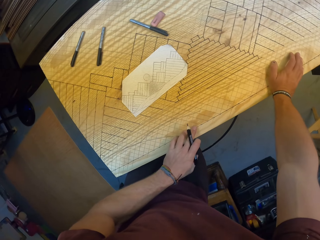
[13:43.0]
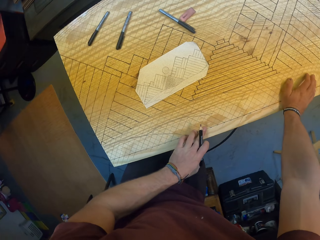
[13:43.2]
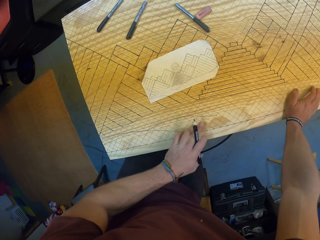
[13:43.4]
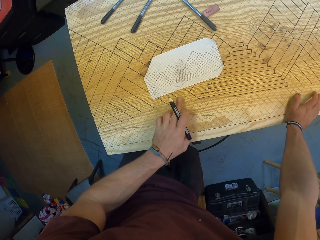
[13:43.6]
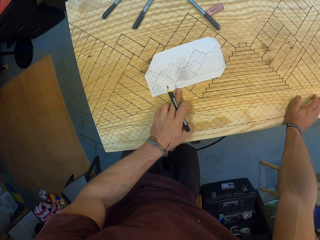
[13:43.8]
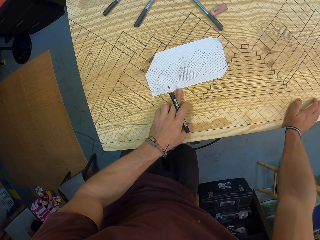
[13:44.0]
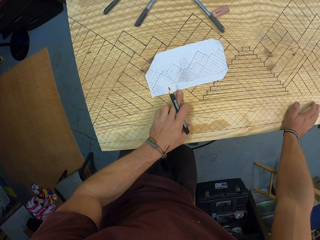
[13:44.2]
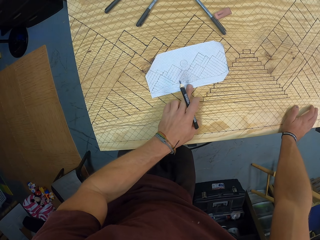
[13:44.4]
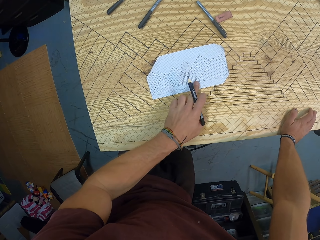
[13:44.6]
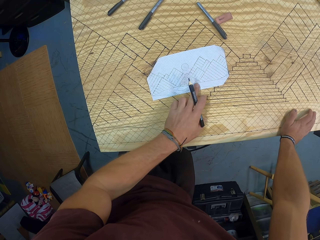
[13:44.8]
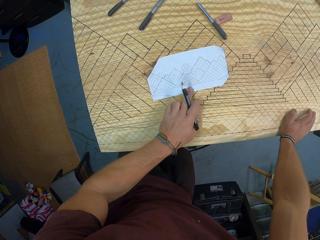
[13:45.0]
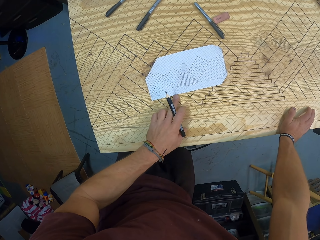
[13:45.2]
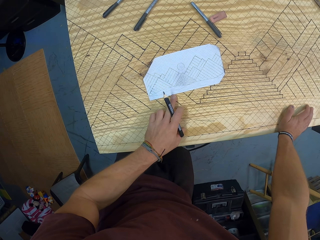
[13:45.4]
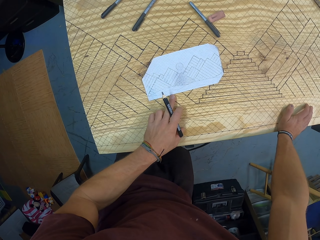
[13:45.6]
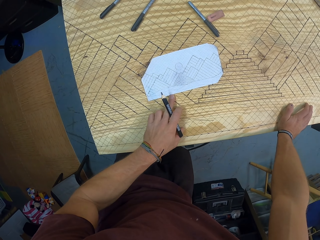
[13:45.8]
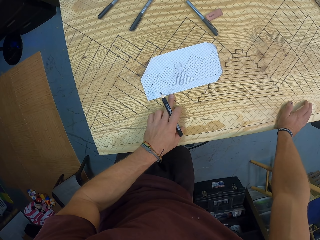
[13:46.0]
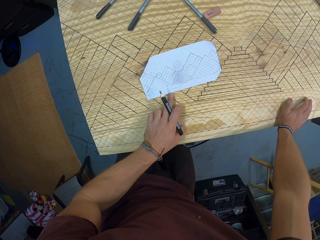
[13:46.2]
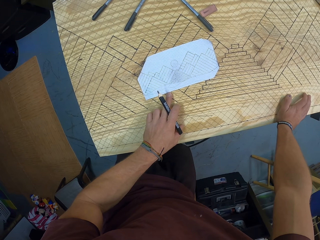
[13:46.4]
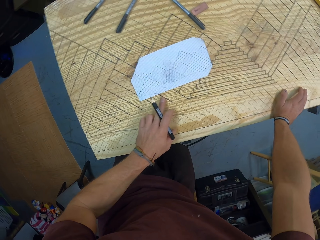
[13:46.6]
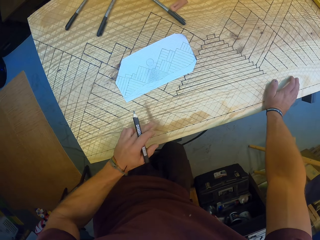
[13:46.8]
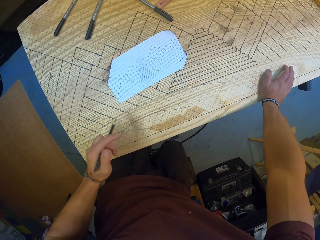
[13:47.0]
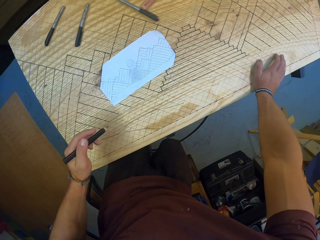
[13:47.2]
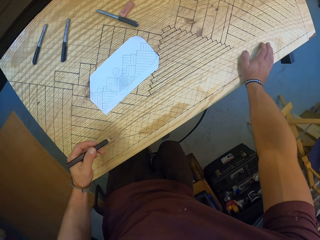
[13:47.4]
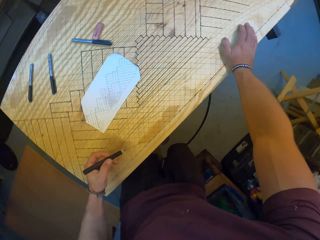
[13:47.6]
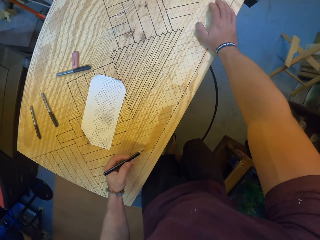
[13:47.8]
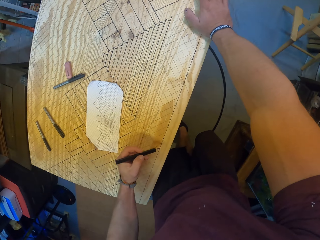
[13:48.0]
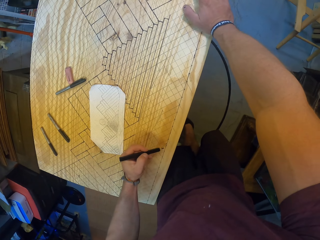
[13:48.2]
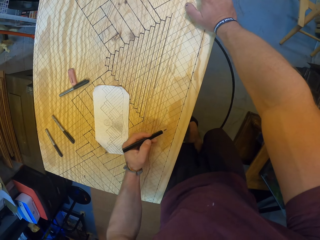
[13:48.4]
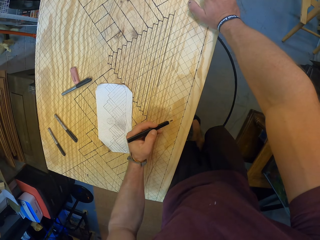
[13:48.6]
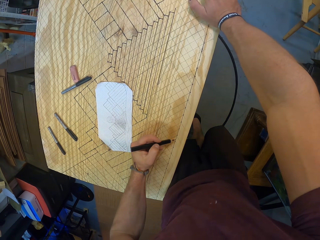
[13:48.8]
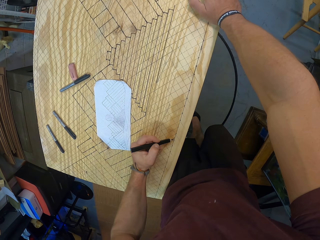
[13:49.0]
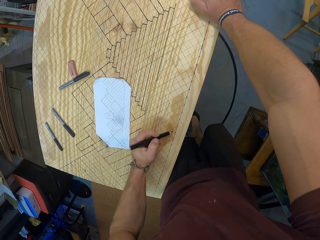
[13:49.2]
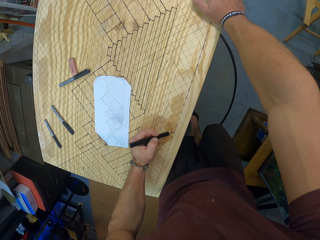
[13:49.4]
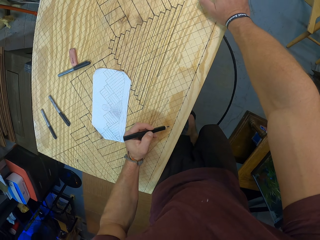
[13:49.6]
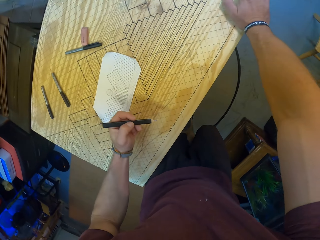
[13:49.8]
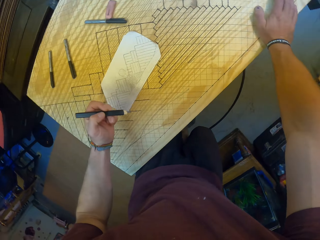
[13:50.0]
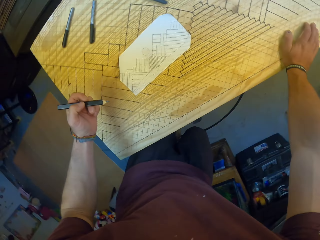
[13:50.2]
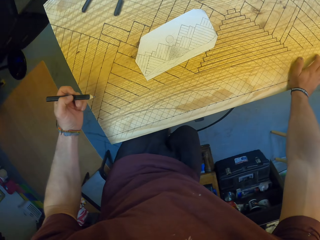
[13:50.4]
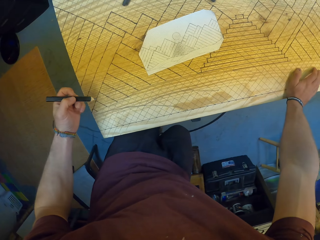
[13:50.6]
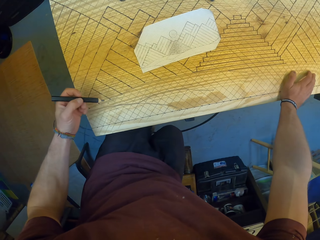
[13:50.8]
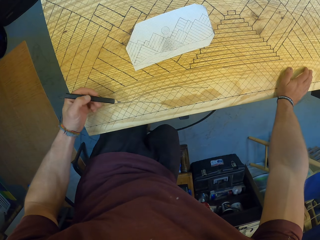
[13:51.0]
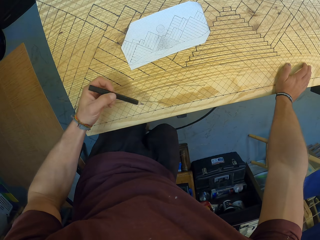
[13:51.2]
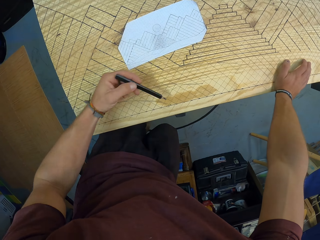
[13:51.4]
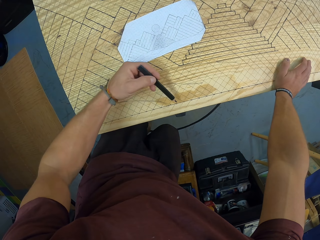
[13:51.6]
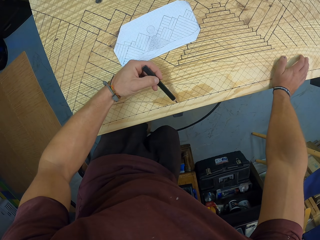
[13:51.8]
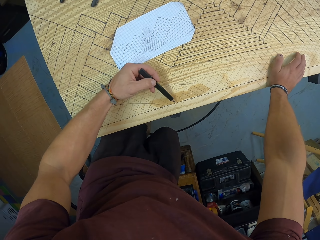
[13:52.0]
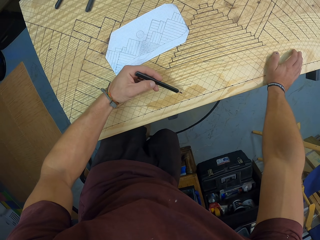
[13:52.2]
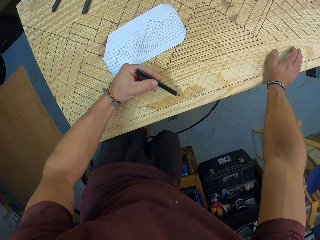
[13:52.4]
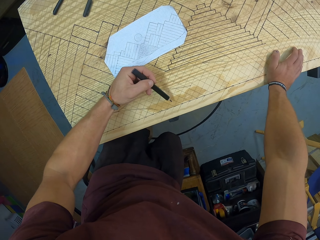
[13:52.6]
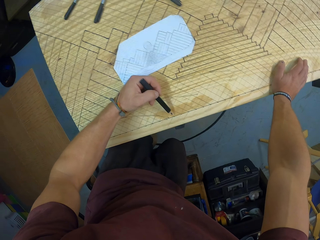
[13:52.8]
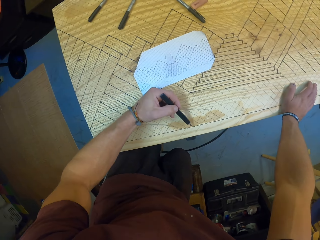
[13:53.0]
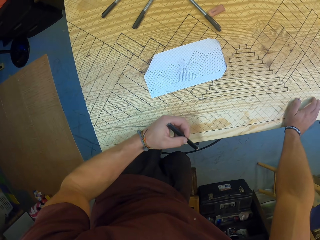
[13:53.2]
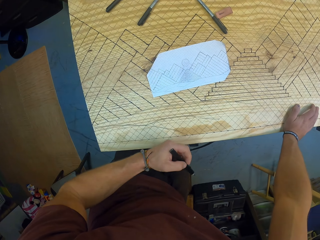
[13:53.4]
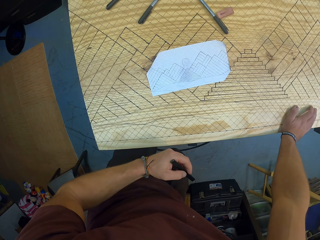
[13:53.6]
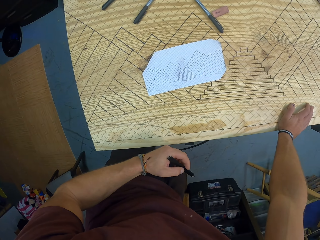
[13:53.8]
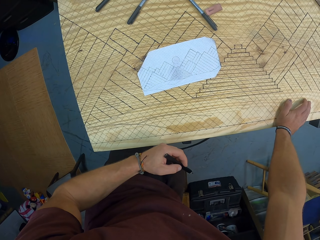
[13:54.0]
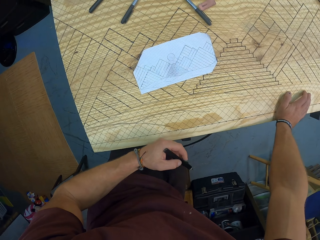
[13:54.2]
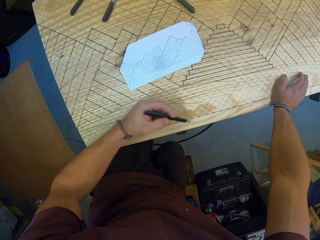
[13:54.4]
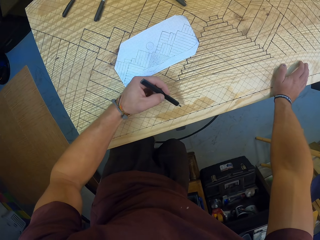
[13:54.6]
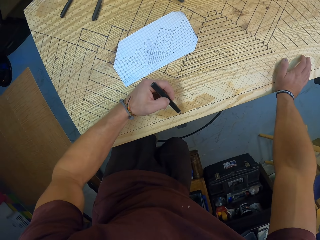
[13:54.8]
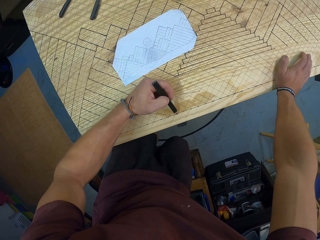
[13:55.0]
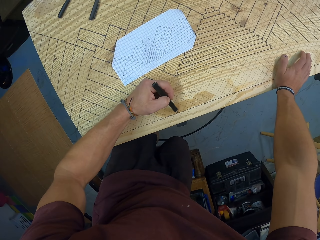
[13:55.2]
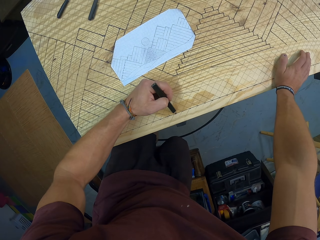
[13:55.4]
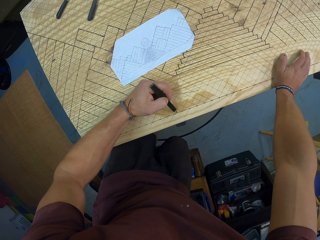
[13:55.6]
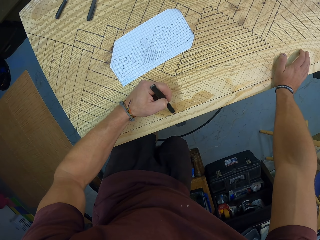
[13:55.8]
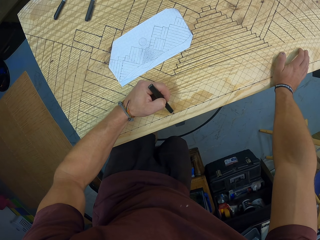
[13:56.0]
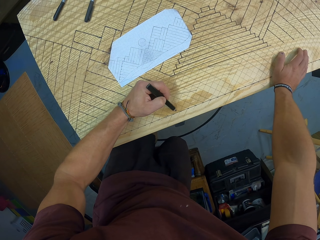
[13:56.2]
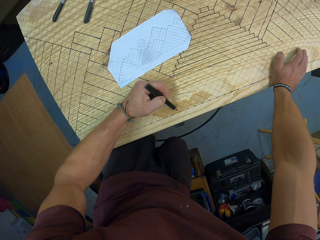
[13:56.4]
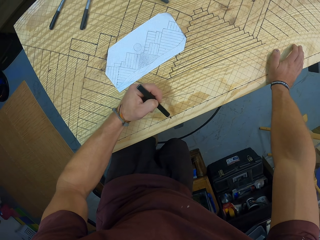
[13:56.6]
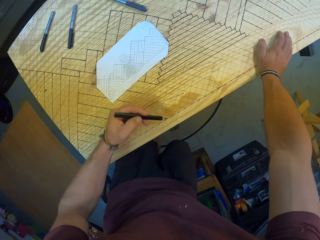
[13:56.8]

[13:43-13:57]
The camera wearer places his left hand on the table. He points at the paper. He points on the board. He draws the design on the wood with the pencil in his left hand. He points on the board with the pen. He looks on the board.

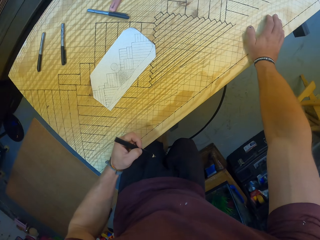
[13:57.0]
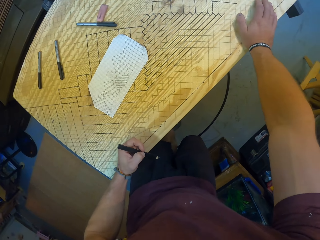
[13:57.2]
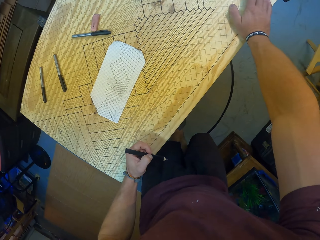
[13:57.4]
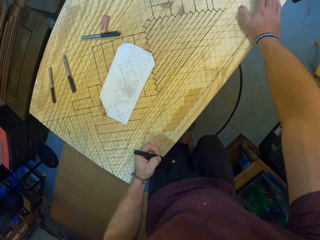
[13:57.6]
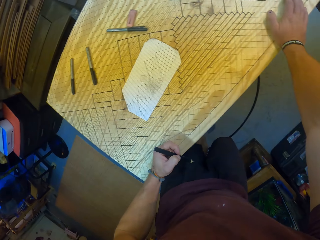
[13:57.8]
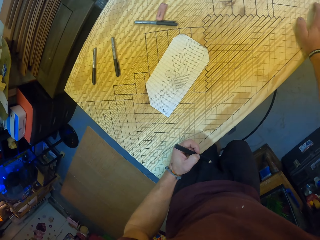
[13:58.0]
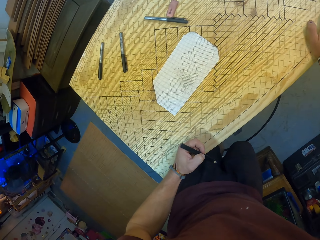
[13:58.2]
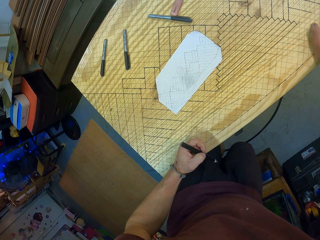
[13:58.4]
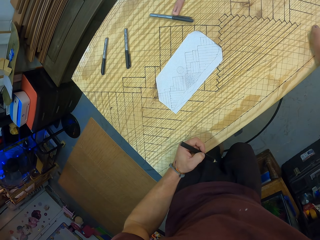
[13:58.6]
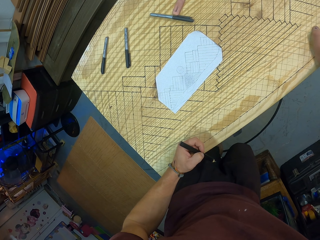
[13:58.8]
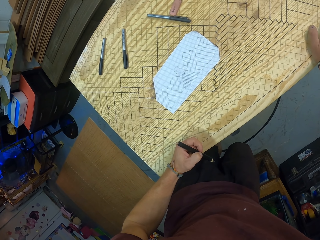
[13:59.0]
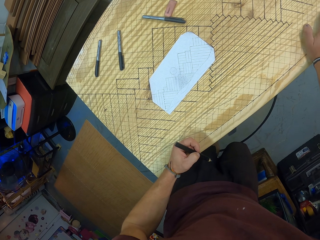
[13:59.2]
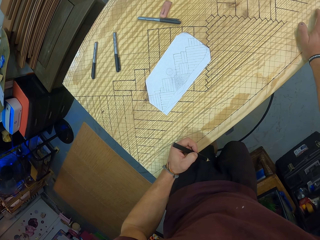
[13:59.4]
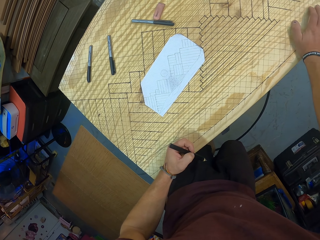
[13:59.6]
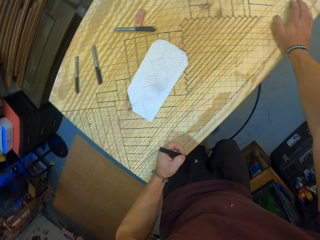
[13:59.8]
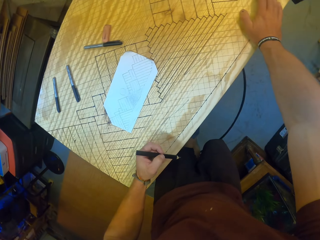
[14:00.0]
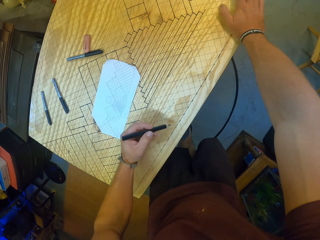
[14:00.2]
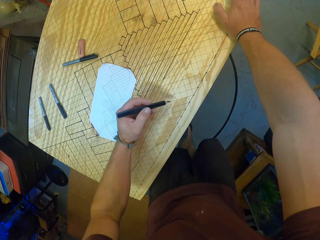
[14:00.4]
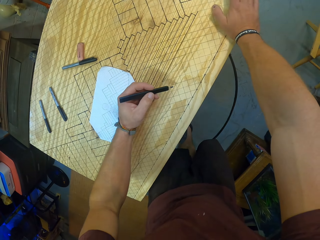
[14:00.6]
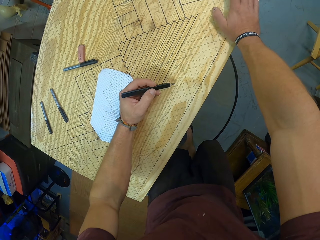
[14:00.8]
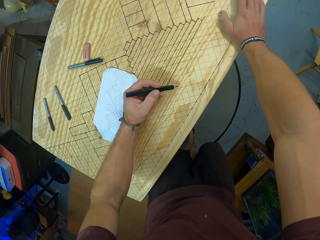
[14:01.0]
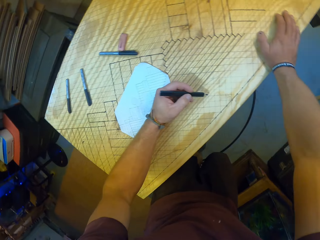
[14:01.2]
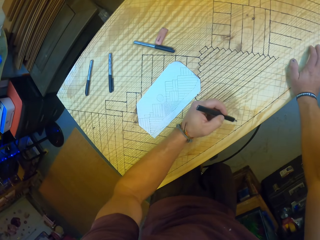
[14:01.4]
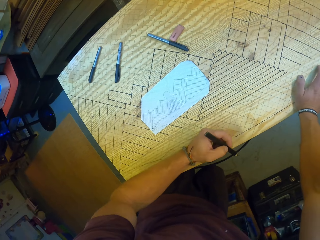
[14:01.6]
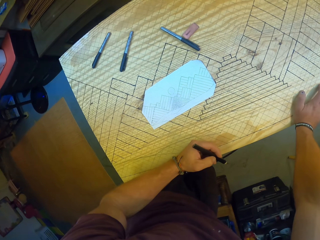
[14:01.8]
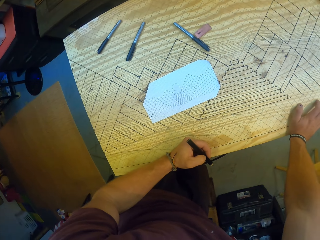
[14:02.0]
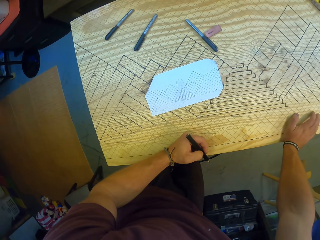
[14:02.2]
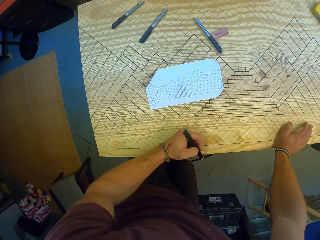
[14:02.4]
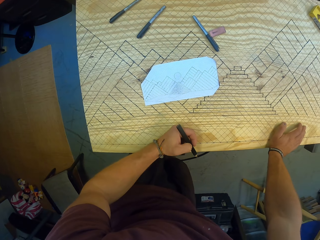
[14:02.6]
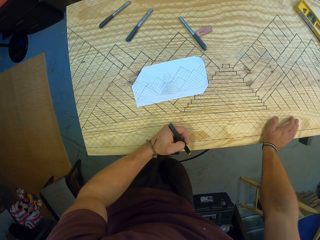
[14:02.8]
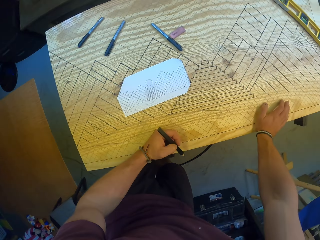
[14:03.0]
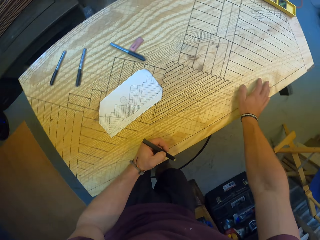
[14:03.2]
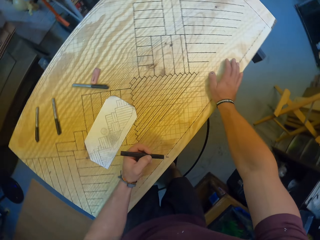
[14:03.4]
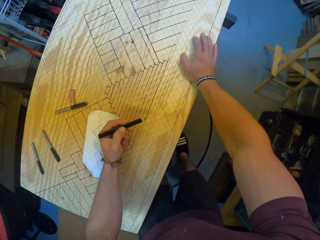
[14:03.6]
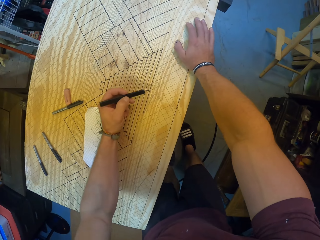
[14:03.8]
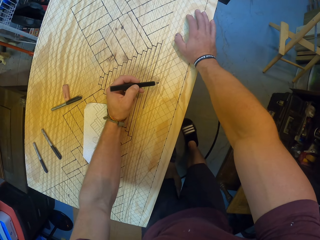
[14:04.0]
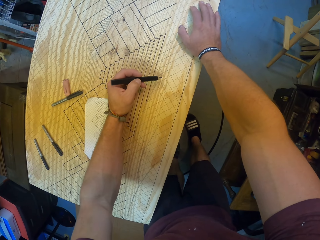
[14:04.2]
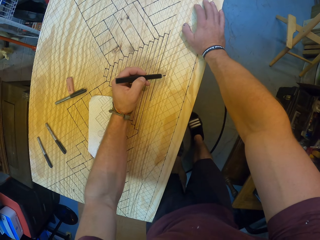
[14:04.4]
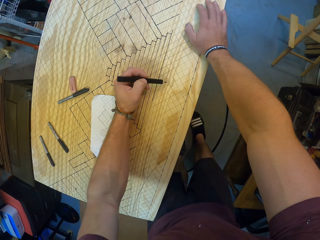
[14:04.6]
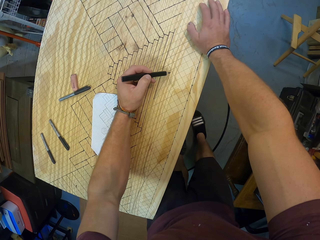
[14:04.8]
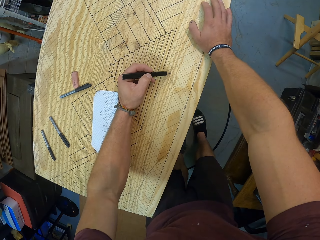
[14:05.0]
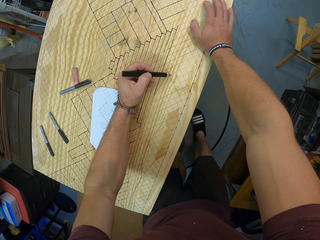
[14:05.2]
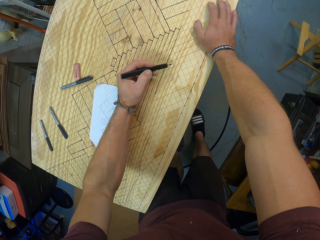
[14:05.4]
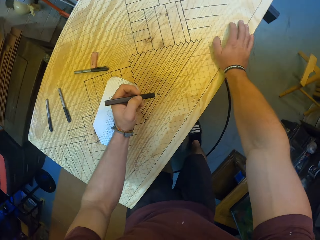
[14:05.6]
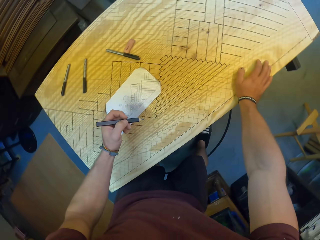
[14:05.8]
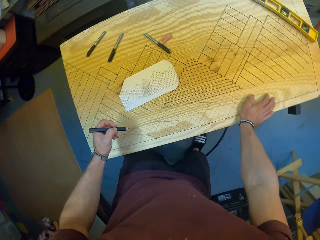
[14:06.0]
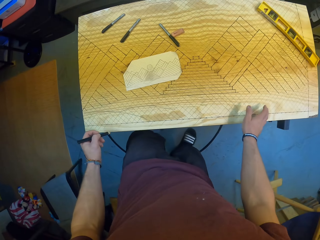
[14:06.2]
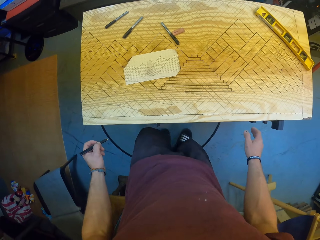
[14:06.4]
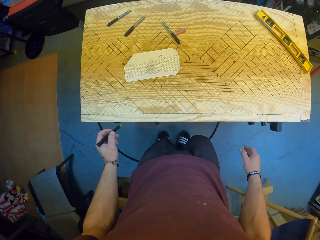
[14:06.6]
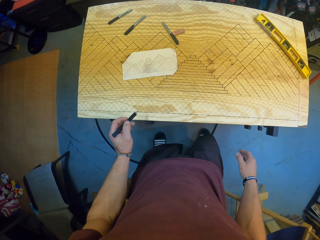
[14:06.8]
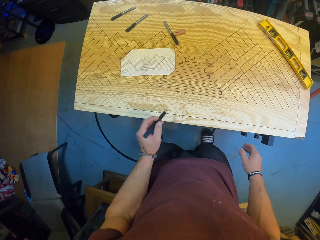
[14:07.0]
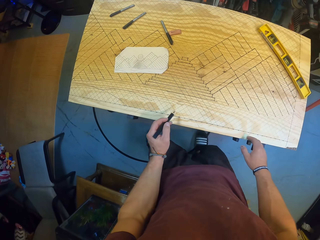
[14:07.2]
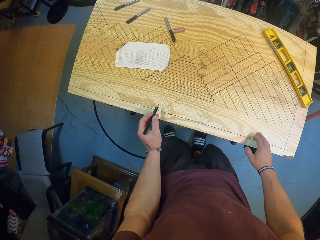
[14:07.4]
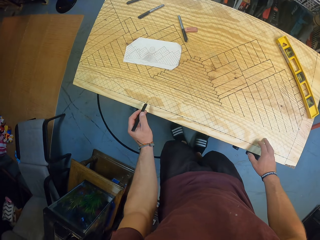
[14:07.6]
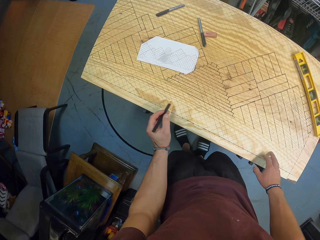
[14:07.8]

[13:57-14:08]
The camera wearer draws on the board. They look on the board. They move the pen over the board. They draw on the board.
